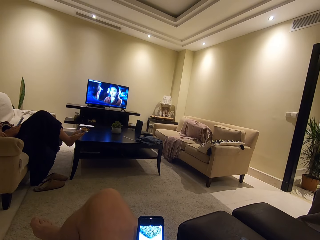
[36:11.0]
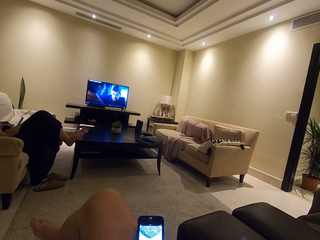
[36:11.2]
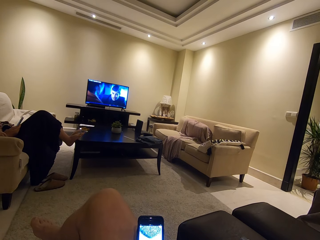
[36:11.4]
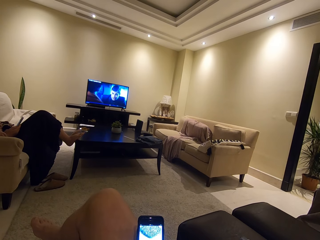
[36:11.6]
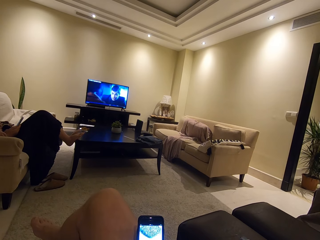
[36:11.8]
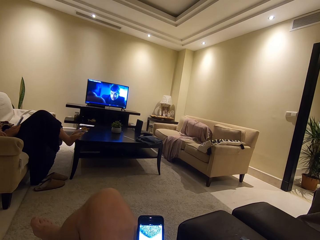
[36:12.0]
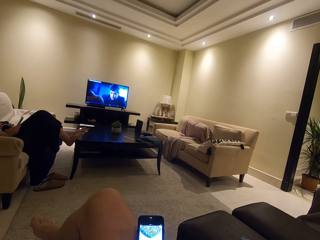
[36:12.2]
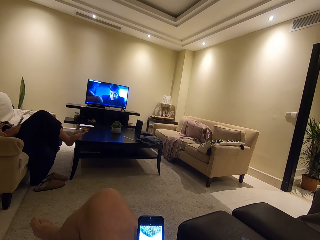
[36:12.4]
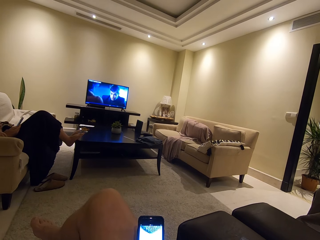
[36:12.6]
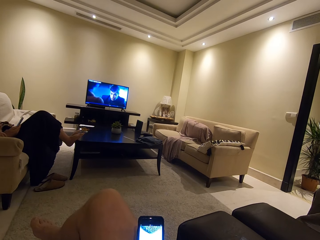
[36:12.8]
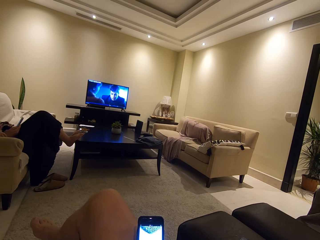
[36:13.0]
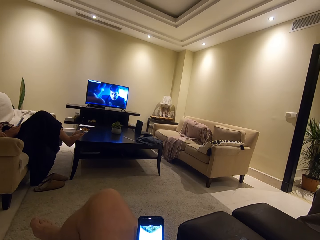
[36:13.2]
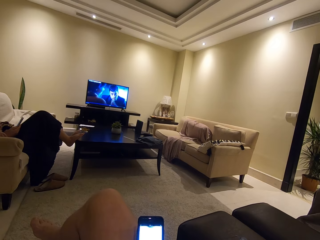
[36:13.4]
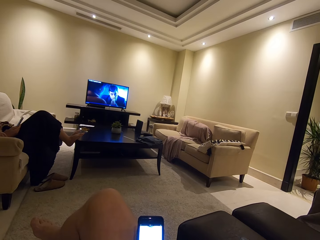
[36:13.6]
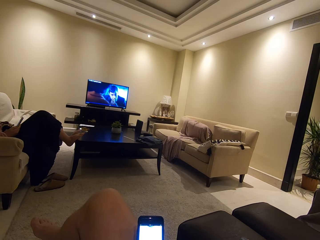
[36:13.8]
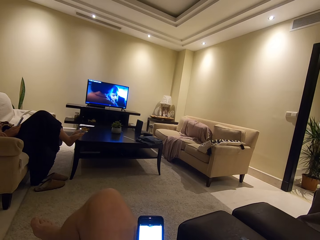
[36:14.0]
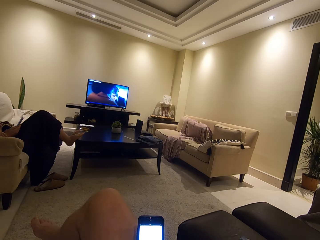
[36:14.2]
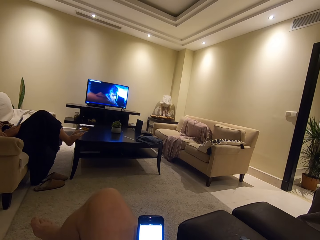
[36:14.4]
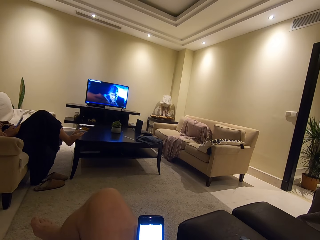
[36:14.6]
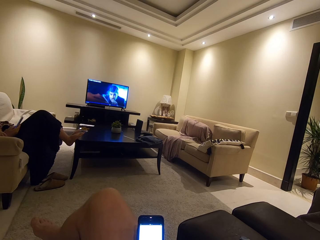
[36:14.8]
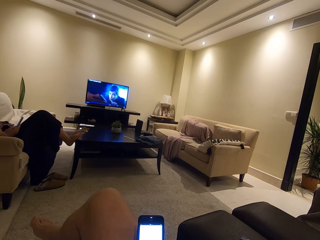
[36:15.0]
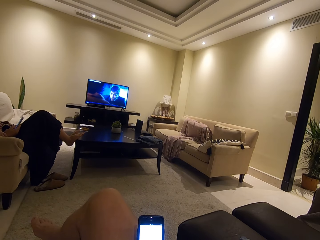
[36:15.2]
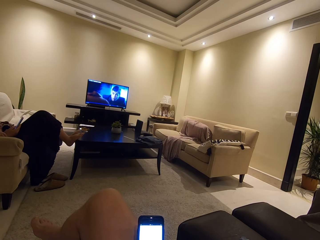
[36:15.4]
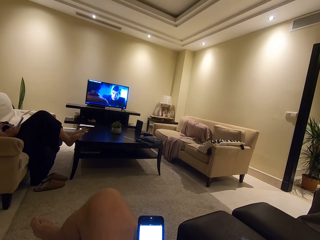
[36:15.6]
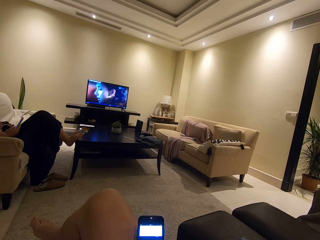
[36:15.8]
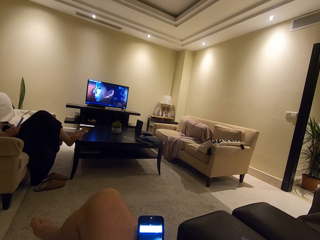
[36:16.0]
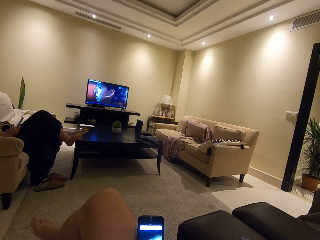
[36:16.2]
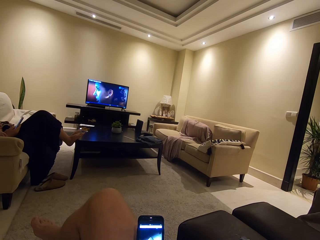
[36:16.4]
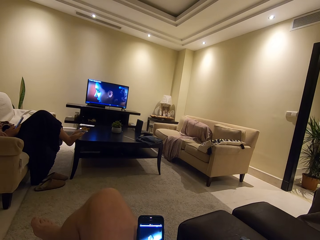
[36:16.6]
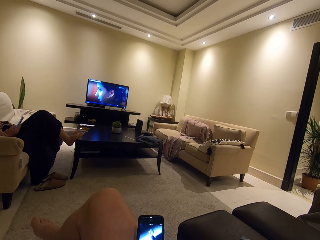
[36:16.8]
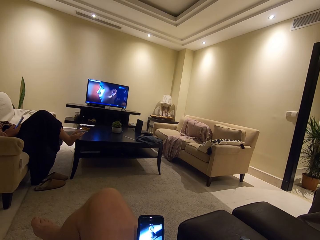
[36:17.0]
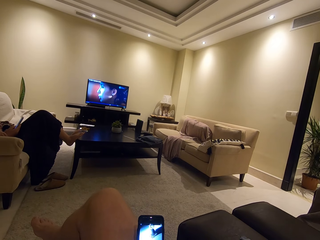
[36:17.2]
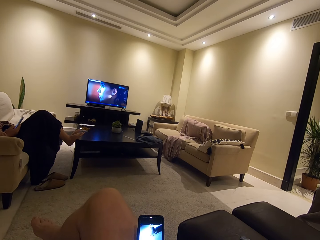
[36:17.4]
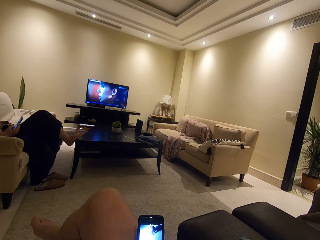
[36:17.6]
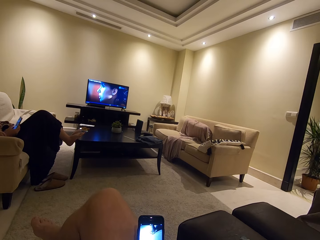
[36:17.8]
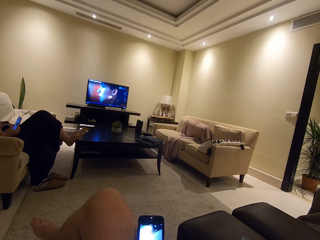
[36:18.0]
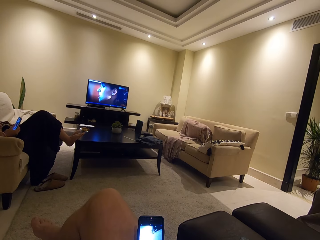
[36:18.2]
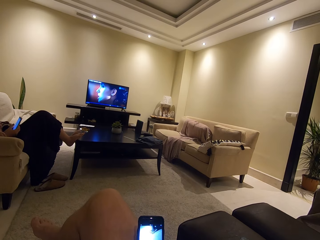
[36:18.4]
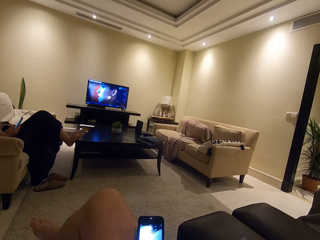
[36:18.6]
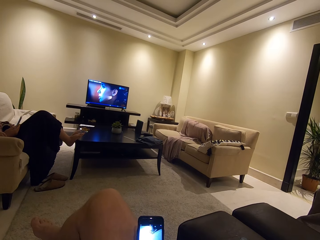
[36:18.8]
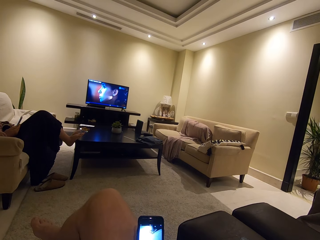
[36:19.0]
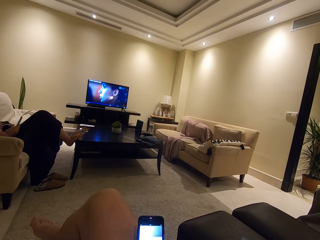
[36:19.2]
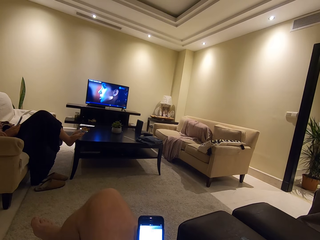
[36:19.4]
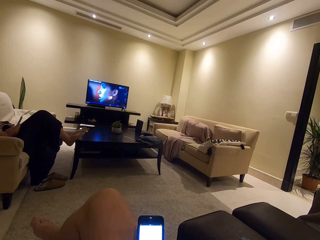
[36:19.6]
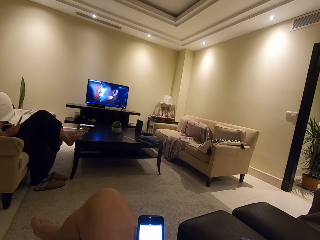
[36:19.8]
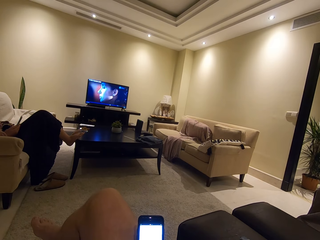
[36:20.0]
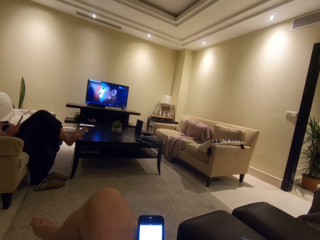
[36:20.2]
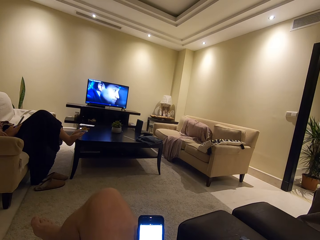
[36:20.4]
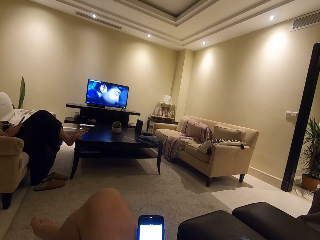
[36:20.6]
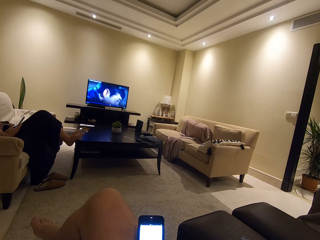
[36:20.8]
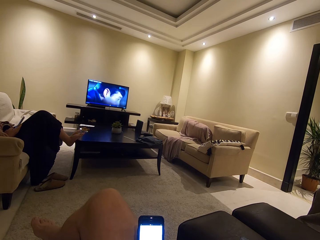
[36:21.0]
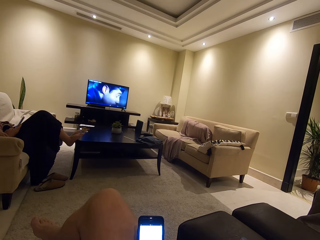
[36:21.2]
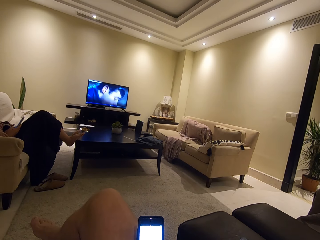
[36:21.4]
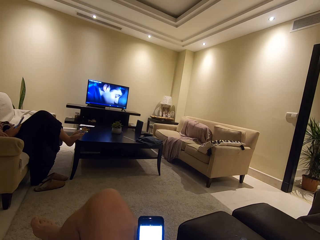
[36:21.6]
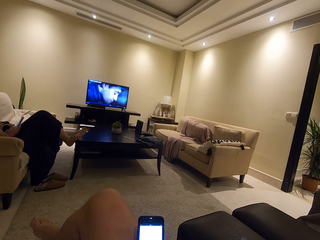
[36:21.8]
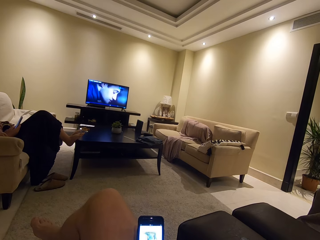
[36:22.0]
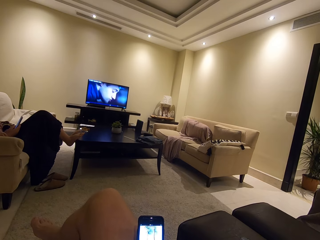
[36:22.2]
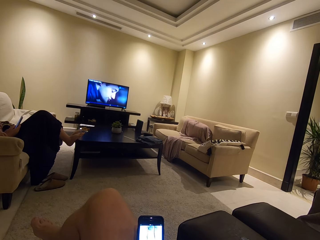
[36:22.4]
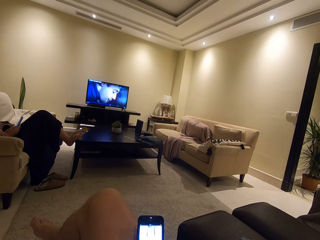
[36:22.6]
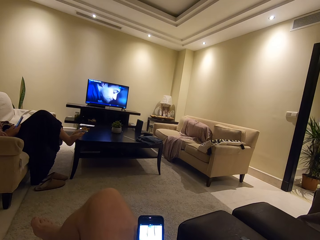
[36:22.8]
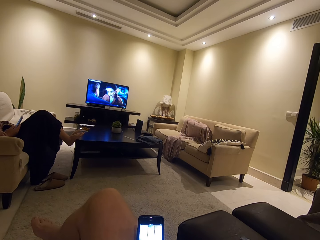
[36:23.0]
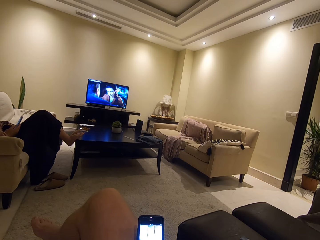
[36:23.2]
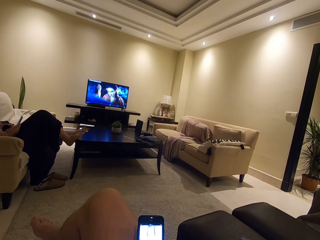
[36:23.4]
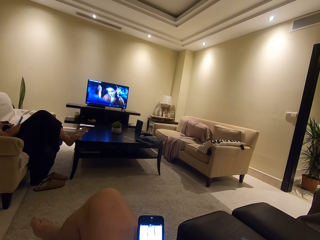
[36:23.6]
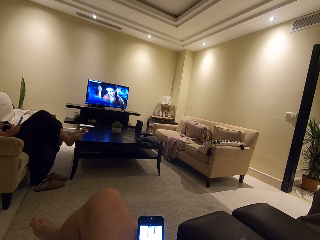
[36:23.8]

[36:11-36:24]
A woman scrolls through the phone. The camera wearer scrolls through the phone.

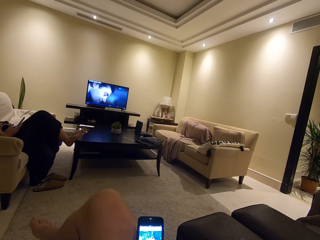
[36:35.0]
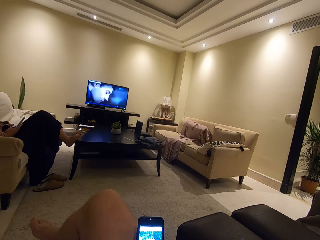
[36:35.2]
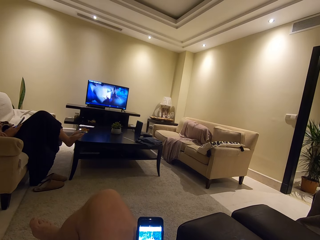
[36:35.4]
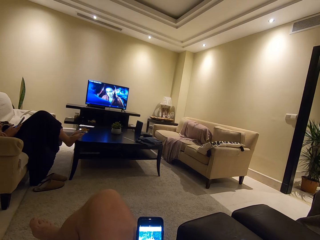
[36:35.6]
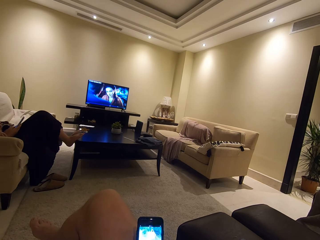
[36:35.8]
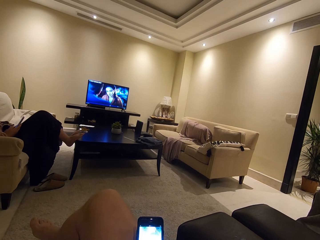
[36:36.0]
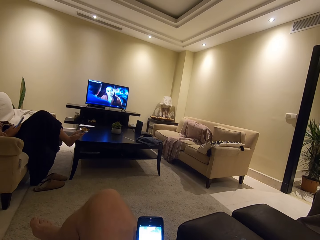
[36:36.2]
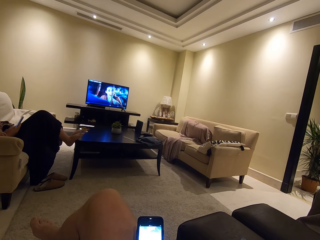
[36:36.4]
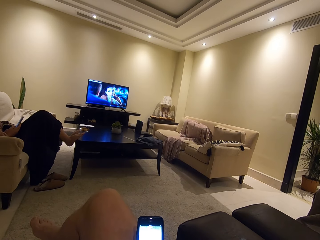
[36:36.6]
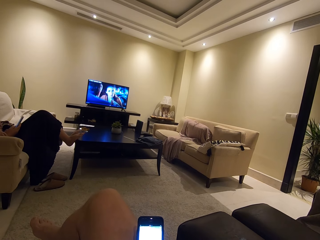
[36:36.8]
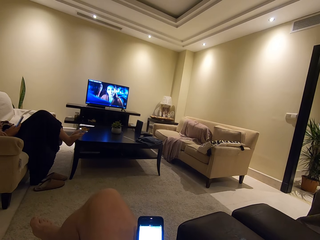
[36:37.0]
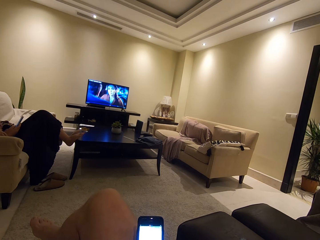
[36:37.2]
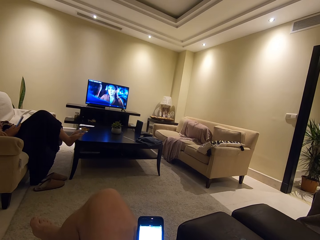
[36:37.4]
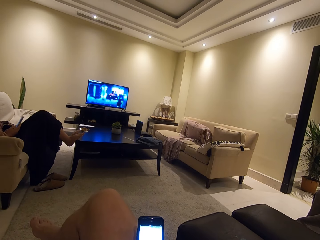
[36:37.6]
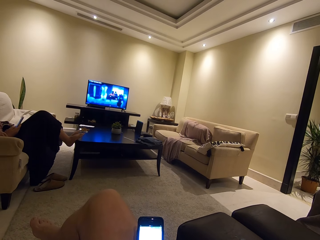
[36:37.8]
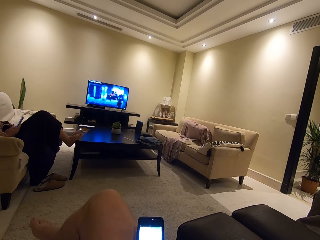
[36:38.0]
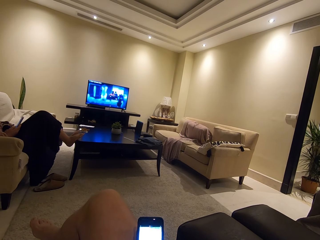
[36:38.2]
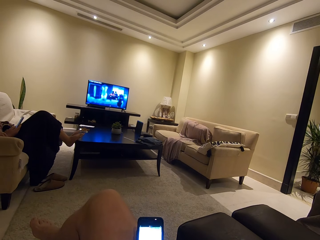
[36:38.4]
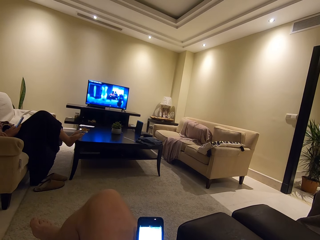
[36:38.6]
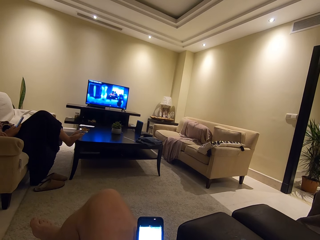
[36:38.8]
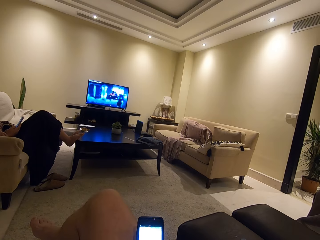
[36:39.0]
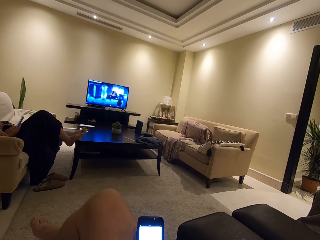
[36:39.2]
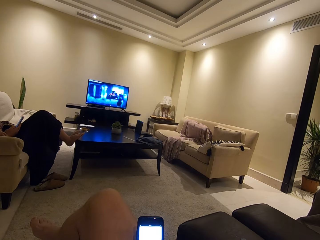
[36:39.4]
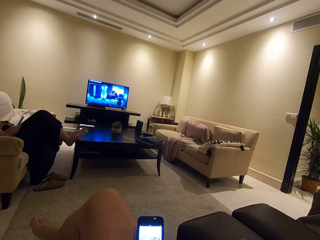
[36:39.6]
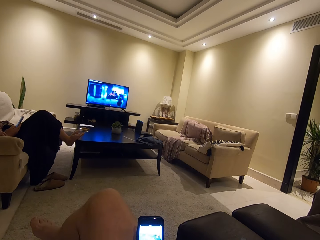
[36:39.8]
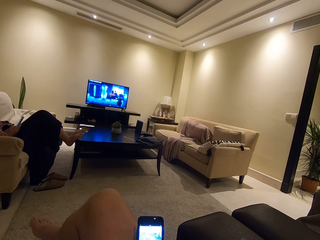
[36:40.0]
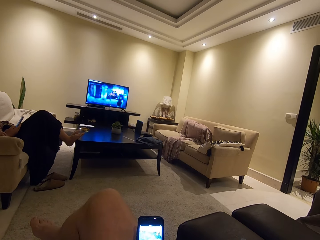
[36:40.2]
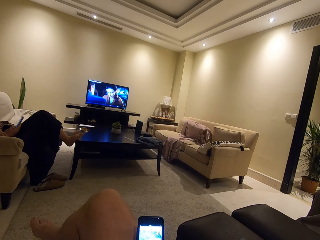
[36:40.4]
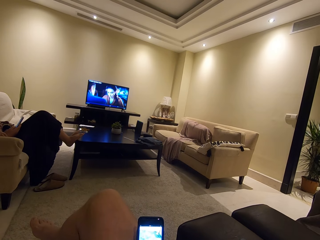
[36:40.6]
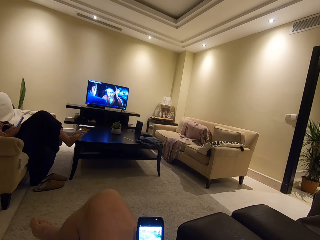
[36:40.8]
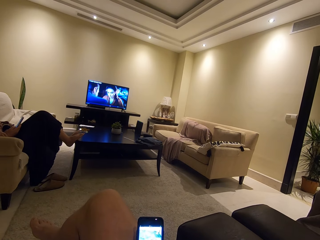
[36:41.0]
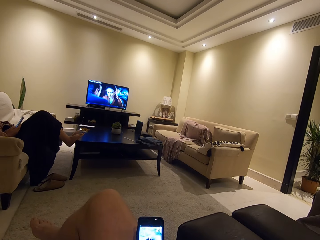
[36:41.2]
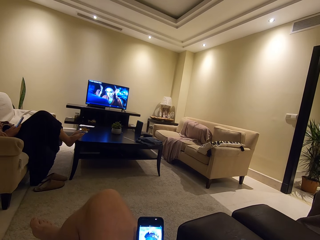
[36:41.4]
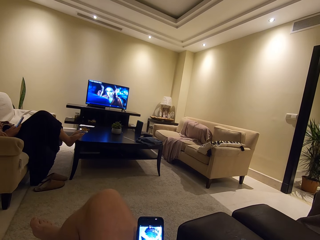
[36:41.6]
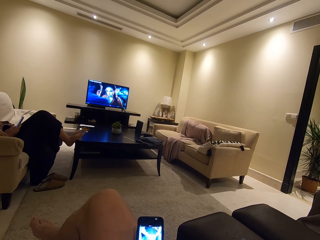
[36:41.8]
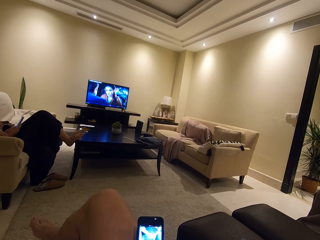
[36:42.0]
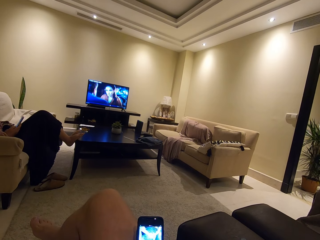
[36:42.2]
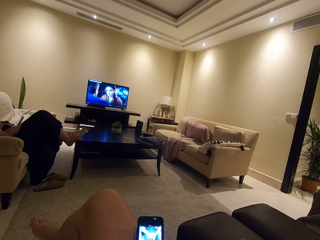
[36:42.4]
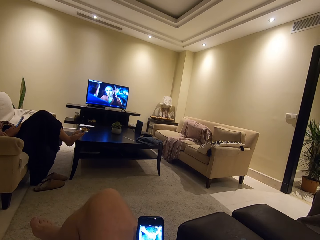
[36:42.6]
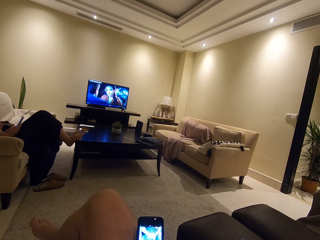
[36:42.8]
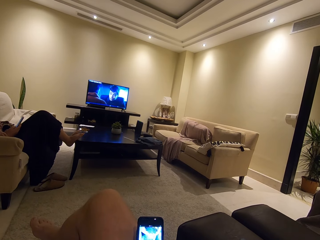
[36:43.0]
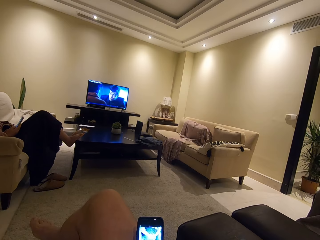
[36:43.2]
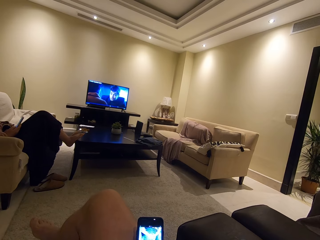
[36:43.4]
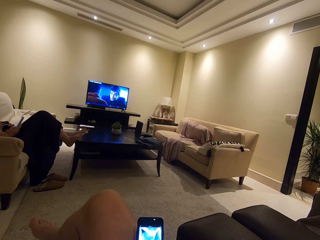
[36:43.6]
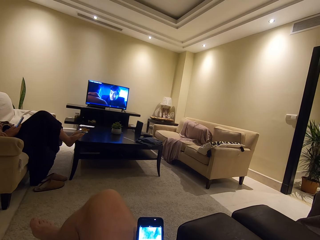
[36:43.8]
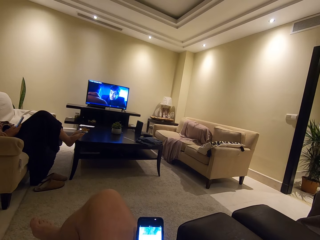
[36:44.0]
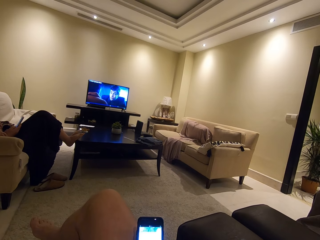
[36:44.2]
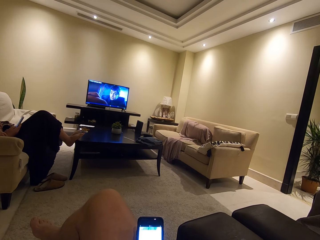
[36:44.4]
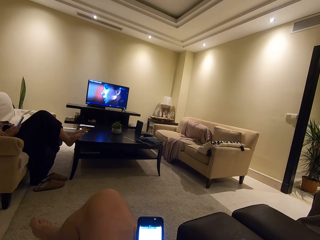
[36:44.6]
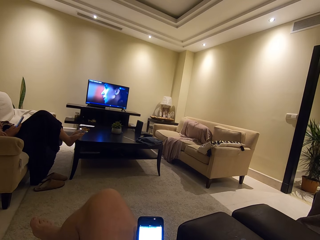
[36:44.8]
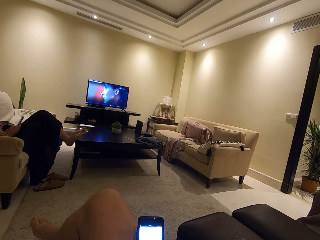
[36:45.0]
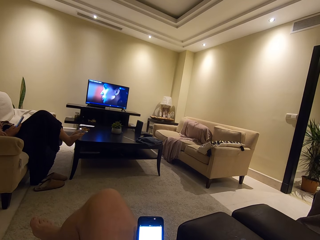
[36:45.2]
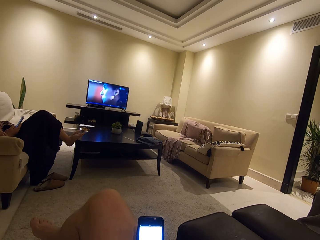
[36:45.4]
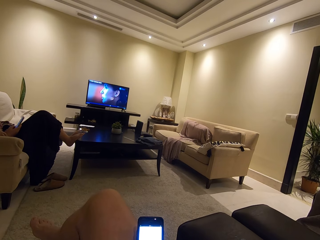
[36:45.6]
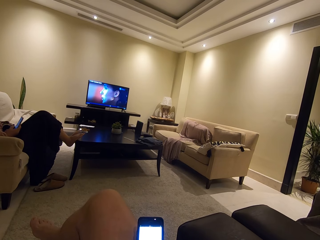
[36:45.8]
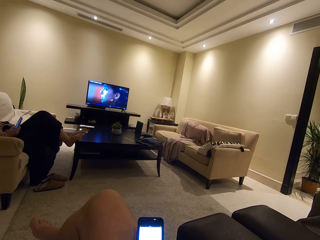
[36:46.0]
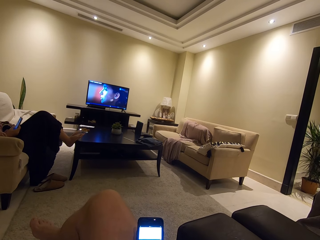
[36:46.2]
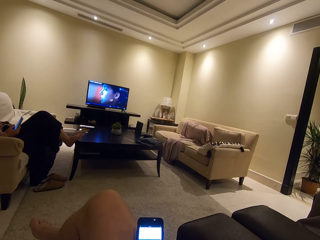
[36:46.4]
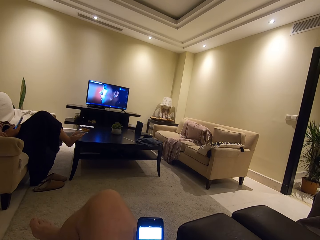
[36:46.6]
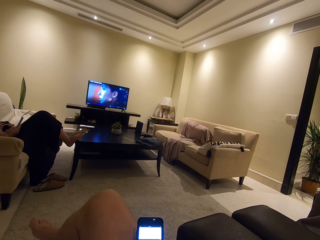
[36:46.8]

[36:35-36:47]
The camera wearer stares at the phone. They scroll through the phone.
